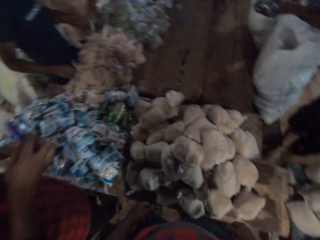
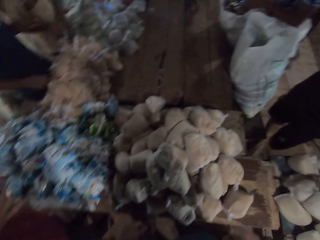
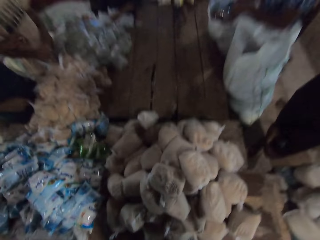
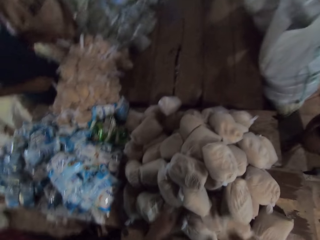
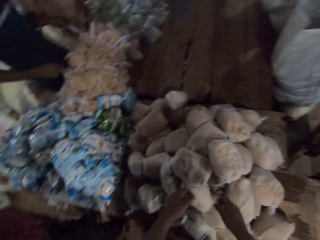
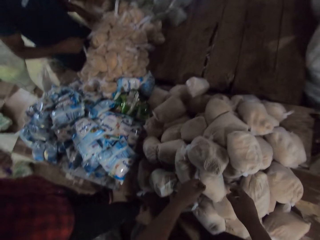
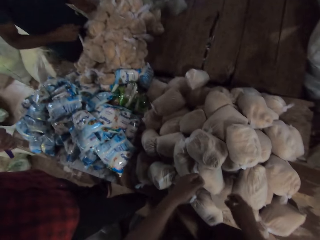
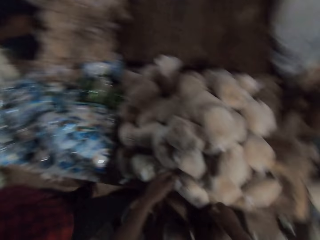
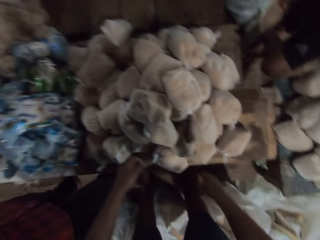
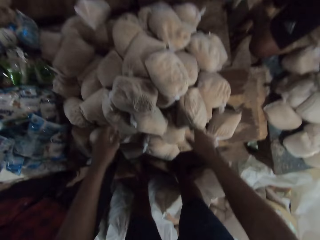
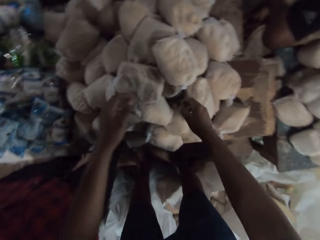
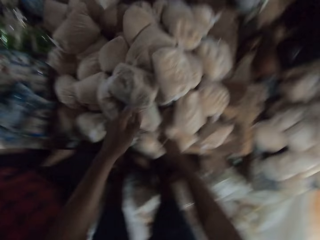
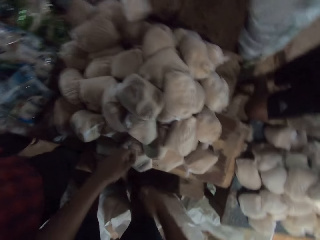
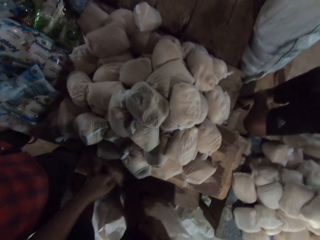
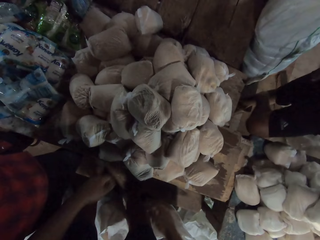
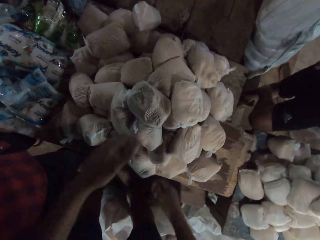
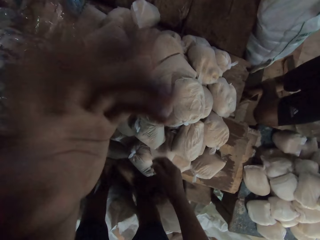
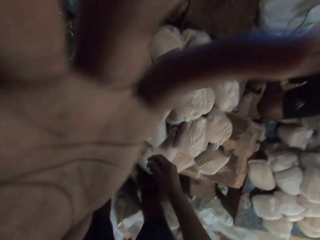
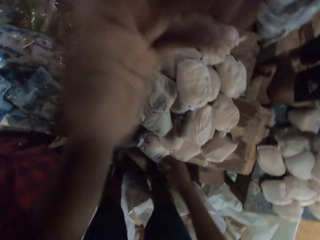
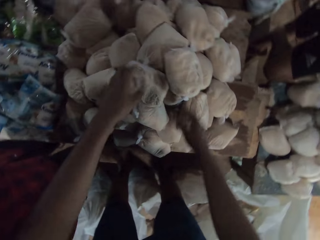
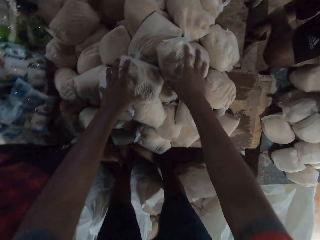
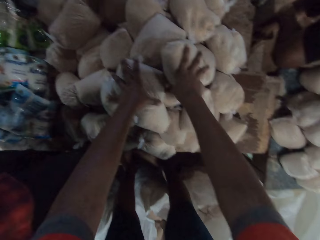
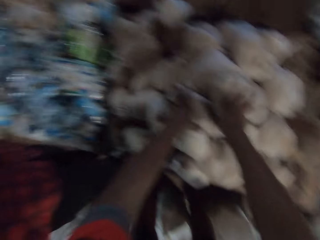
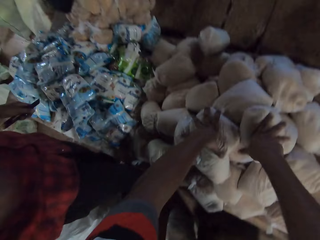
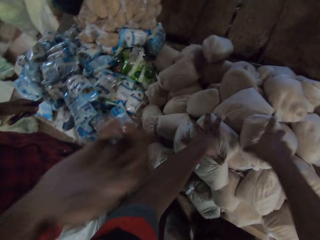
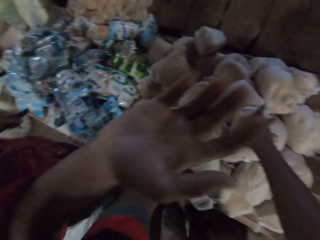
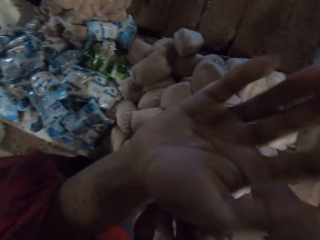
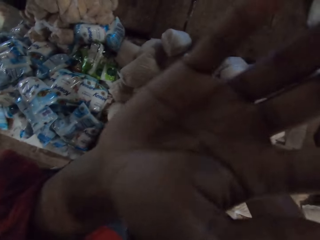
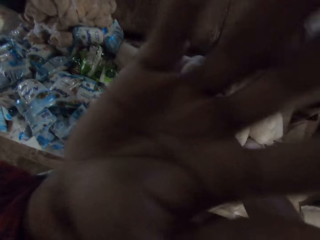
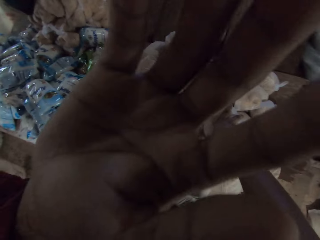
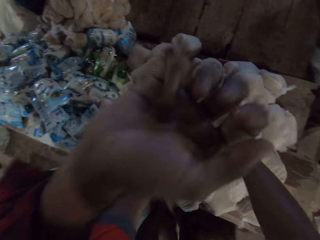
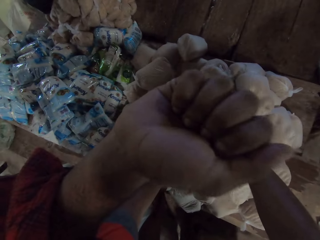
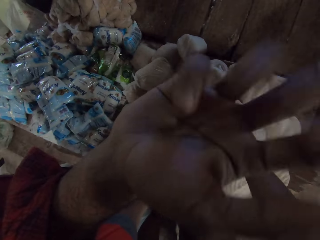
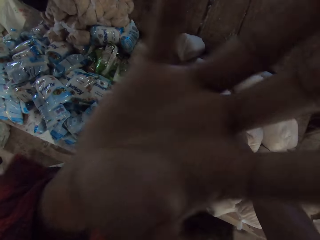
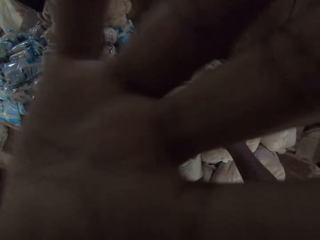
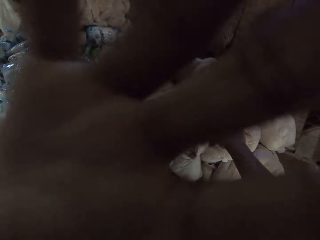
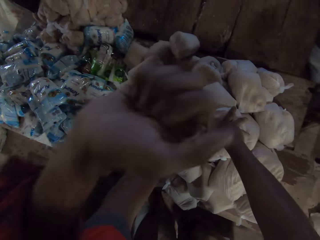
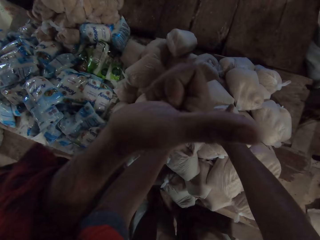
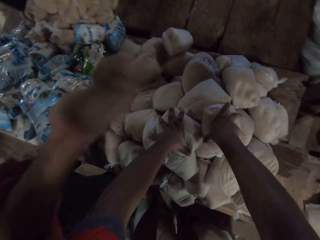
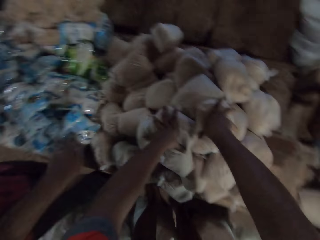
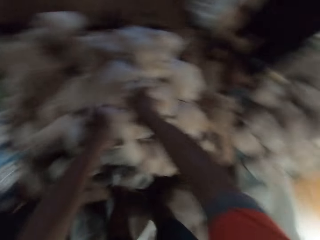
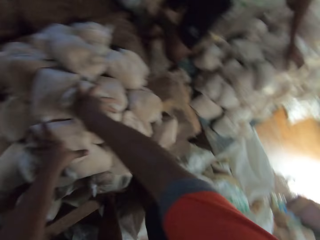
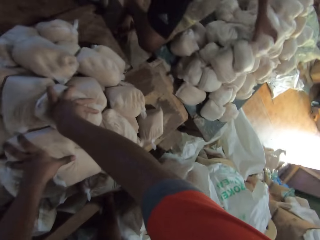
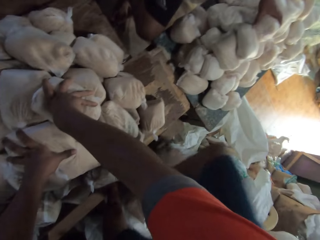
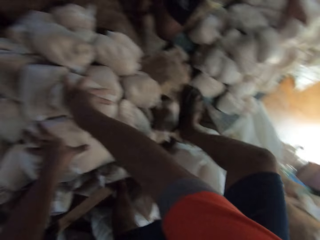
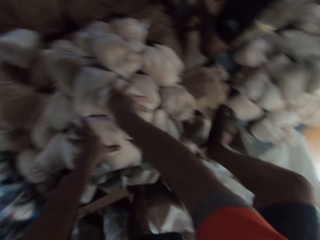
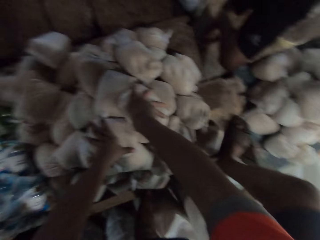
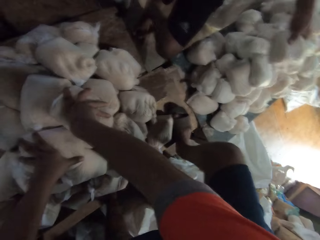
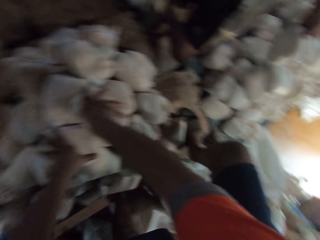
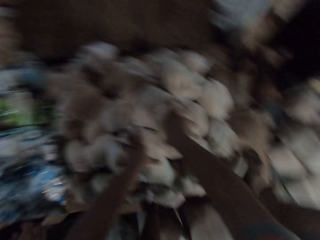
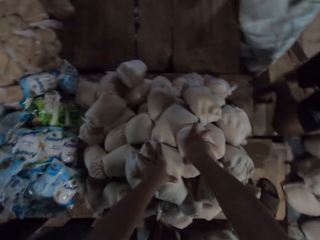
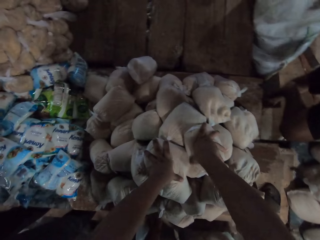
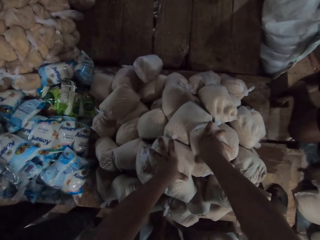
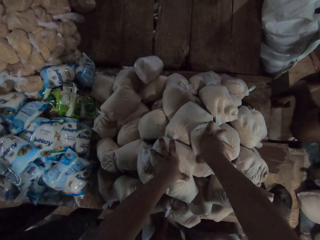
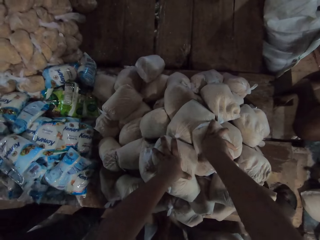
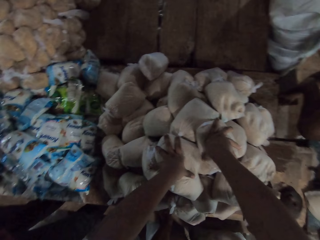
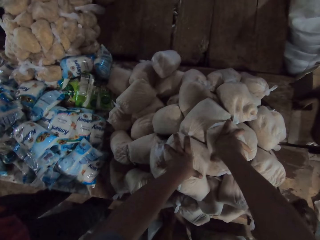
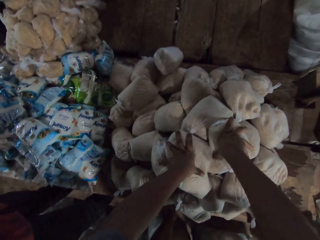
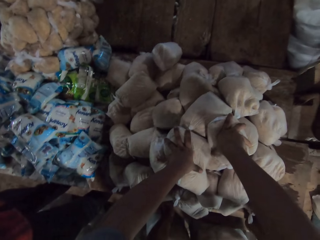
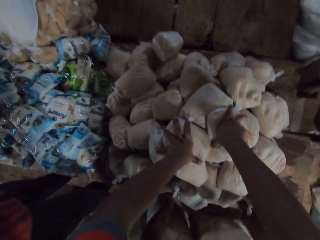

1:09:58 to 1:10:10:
A man places the packet in a bag with his left hand. The camera wearer adjusts a camera on his head with his left hand. He places both hands on some bags of broken wheat on the table. He holds something. Another man adjusts the camera on the camera wearer with his right hand. The camera wearer looks around the shop. A third man picks a bag of flour from the table with his left hand. The camera wearer places a leg on the table. He looks around the shop.

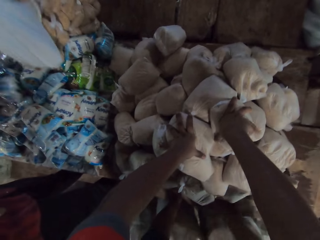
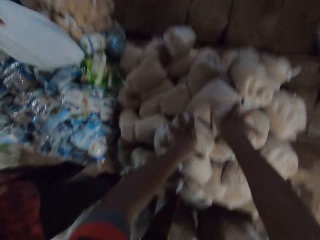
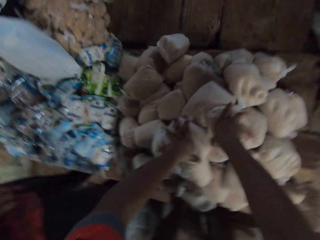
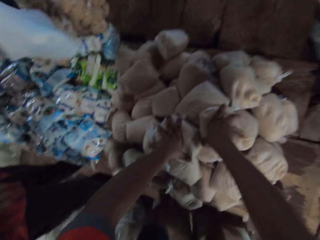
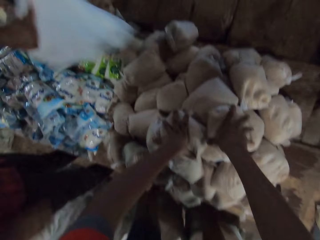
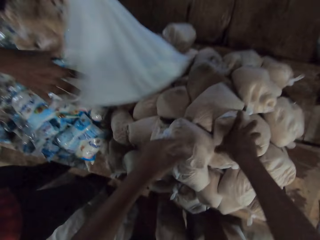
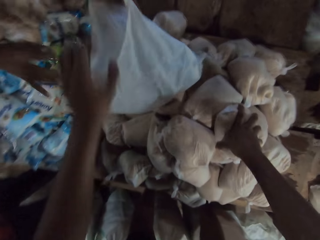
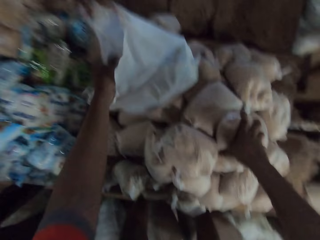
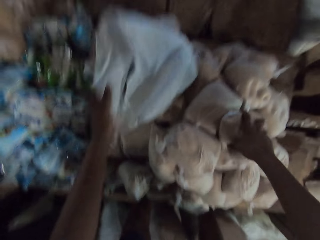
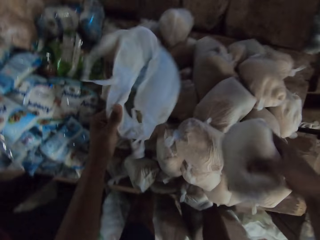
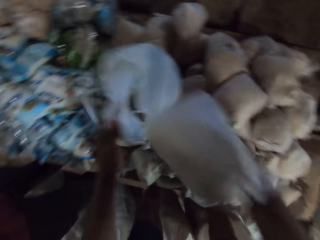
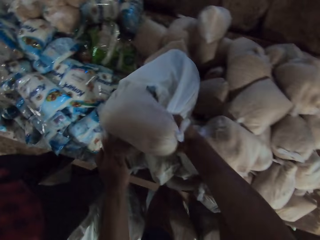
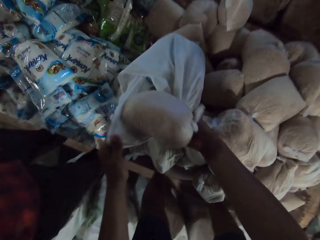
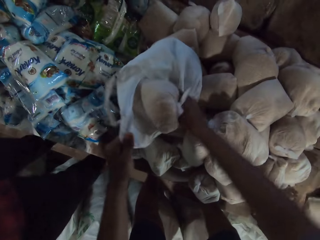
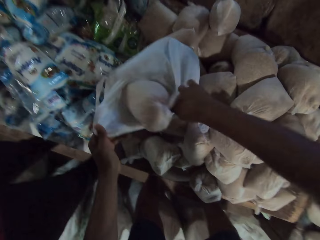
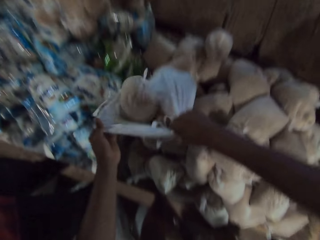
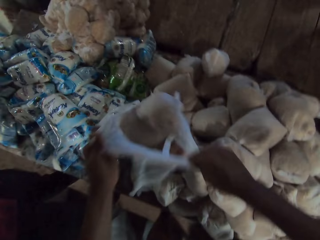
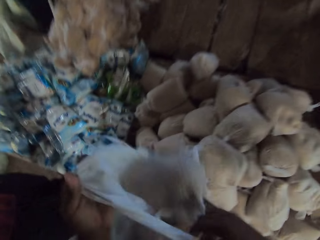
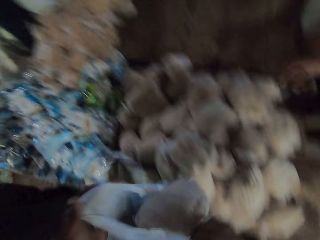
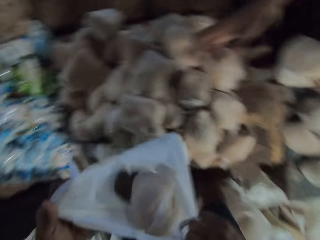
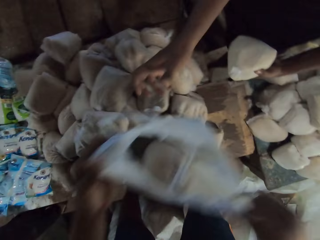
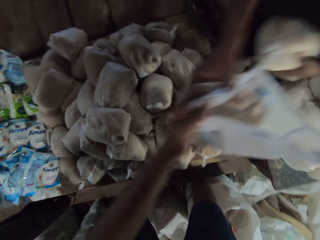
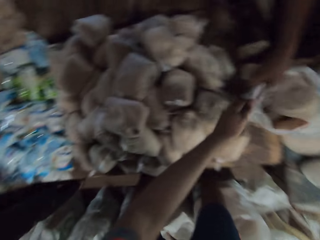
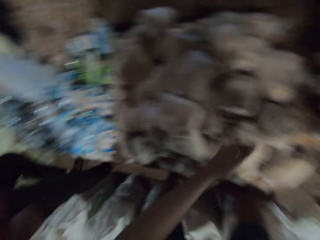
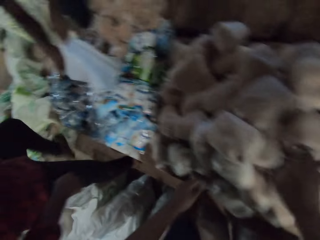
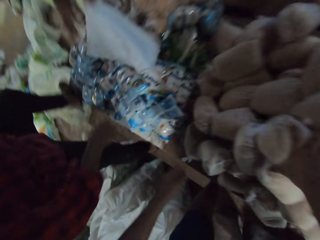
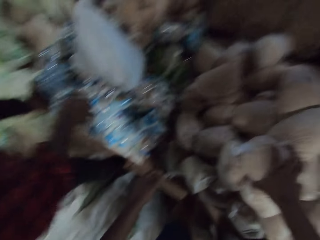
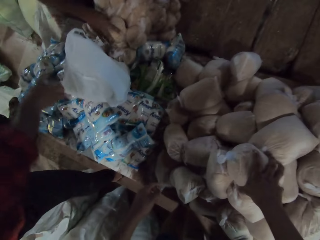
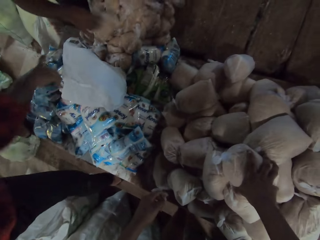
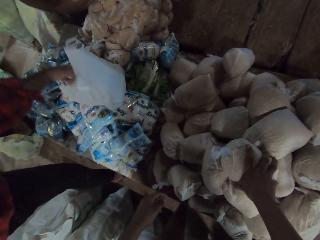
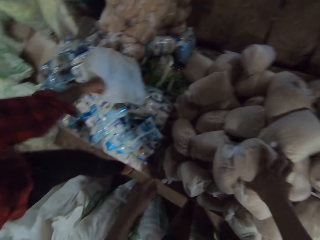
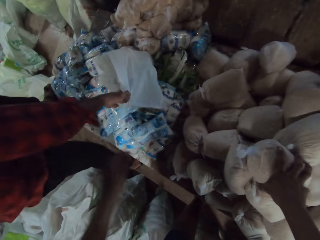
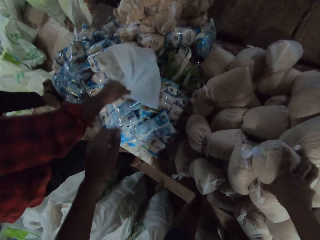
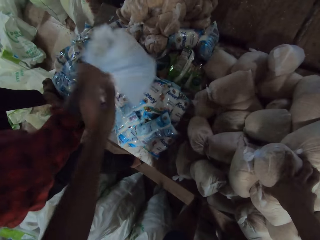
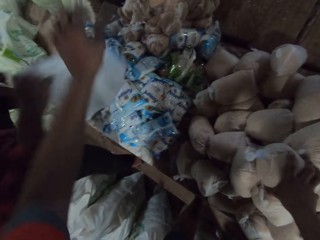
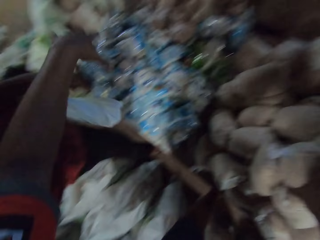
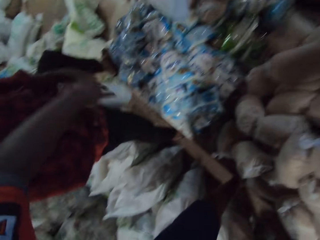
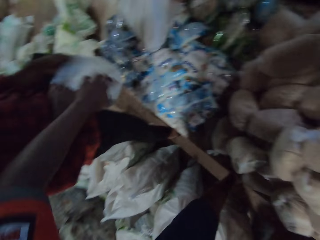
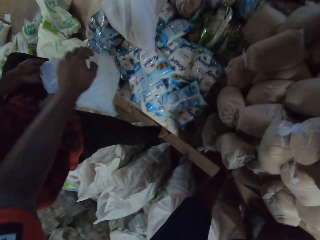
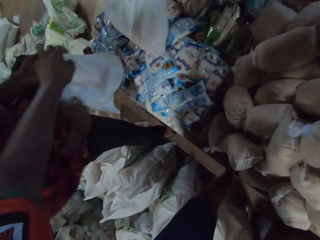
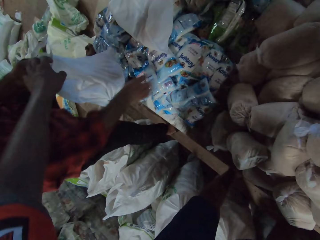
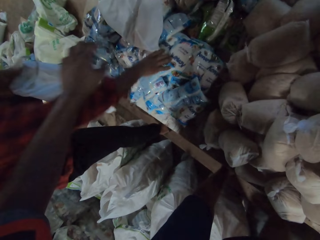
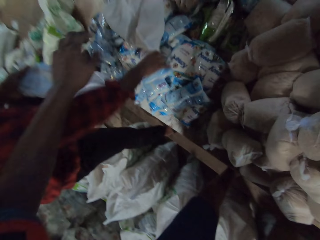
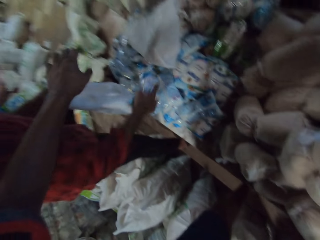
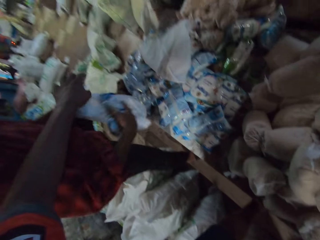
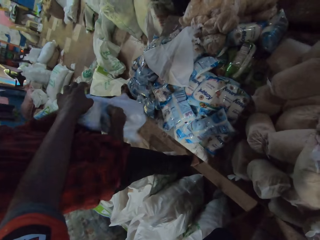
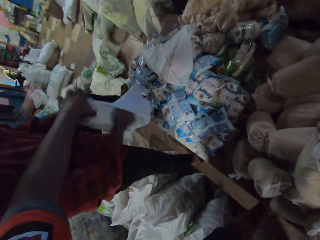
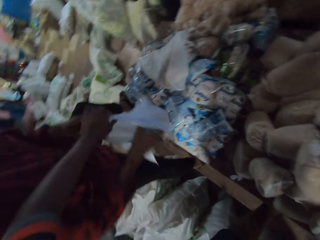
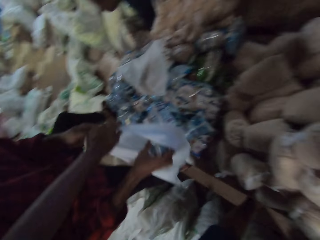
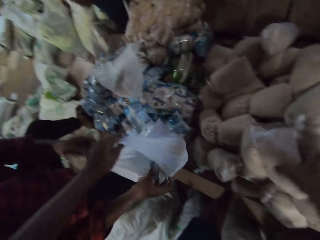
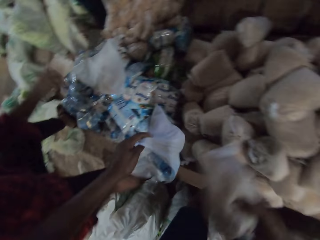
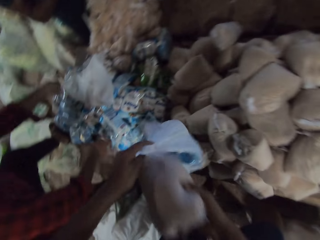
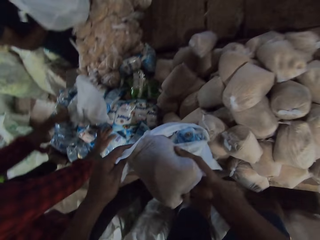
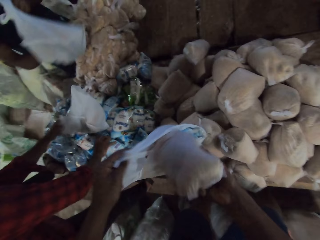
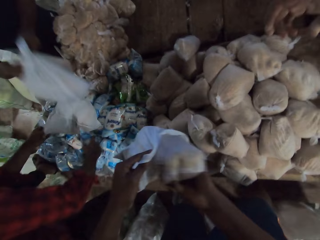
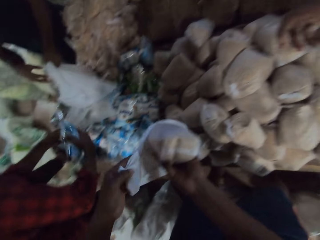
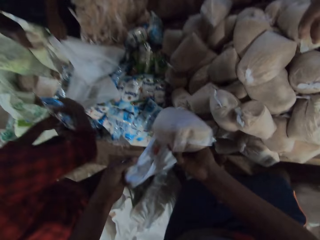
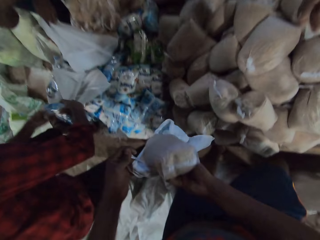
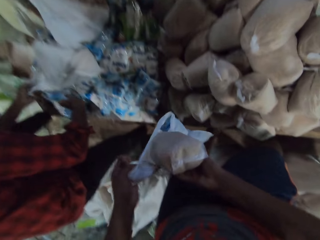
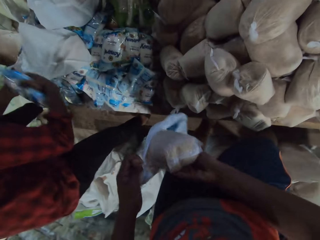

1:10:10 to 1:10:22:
A man passes a bag to another man with his left hand. The second man picks a bag of salt from a pile of bags of salt on the table with his right hand. The second man holds the bag in his left hand. The second man places the bag of salt in the bag with his right hand. The second man drops the bag on the bags of broken wheat with his right hand. The camera wearer holds the bag in his left hand. He picks a package bag. He picks a bag of broken wheat from the table with his right hand. He places the bag of broken wheat in the package bag with his right hand. He lifts the bag from the table with both hands. He passes the bag to a third man with the bag in both hands. The third man holds the bag in his right hand. The third man picks the package bag. The first man drops a bag on the table with his right hand. The camera wearer places his right hand on a bag of broken wheat on the table. A fourth man picks the bag from the table with his right hand. The first man picks a packet from the table with his right hand. The fourth man holds the package bag. The fourth man opens the bag with both hands. The first man drops a bag on the table with his right hand. The fourth man picks a bag of salt from the table with his right hand. The fourth man places the bag of salt in the package bag with his right hand. The fourth man passes the bag to the camera wearer with both hands. The camera wearer holds the bag in his left hand. He picks the package bag. He picks a bag of broken wheat from the table with his right hand. He places the bag of wheat in the package bag with his right hand. The fourth man holds the bag in his left hand. The first man drops a bag on the table with his left hand. The fourth man opens the bag with both hands. The fourth man picks a bag of salt from the table with his right hand.
